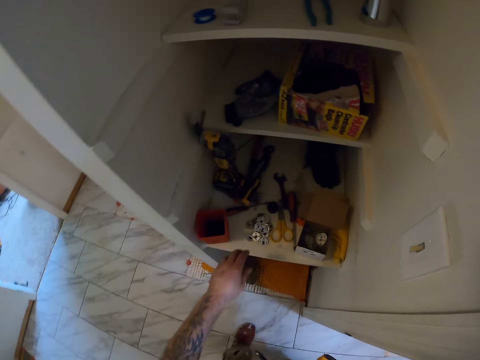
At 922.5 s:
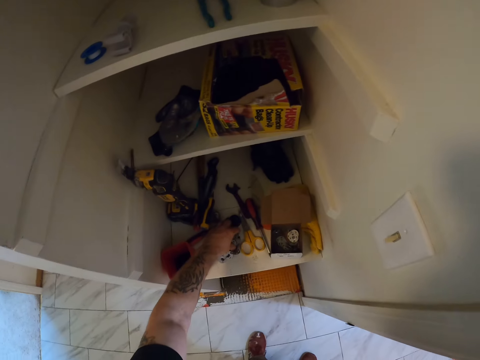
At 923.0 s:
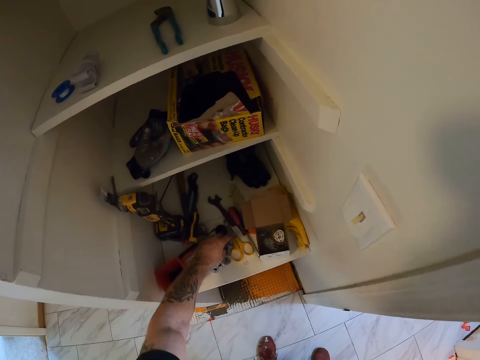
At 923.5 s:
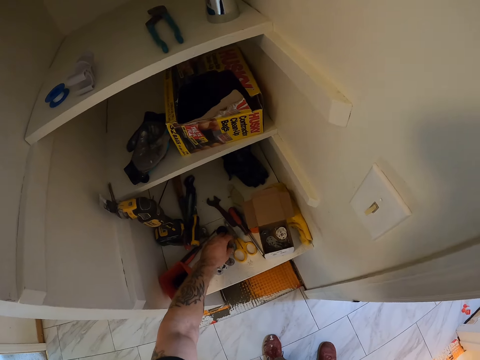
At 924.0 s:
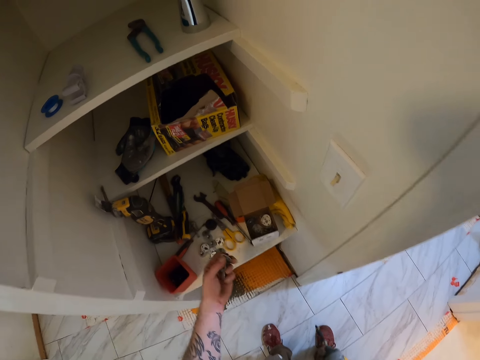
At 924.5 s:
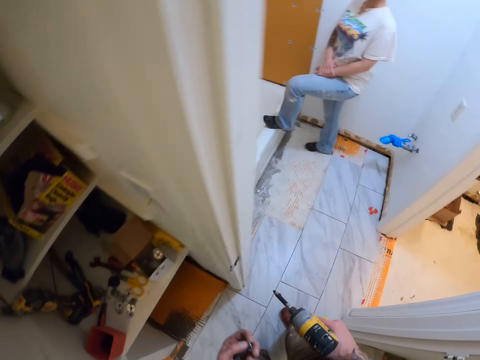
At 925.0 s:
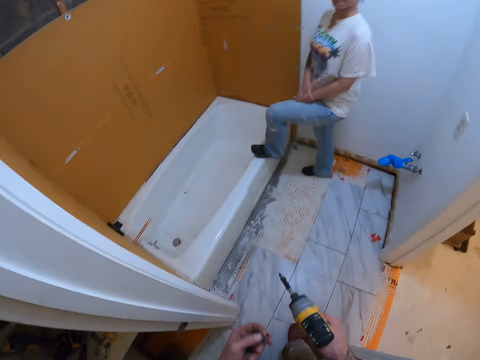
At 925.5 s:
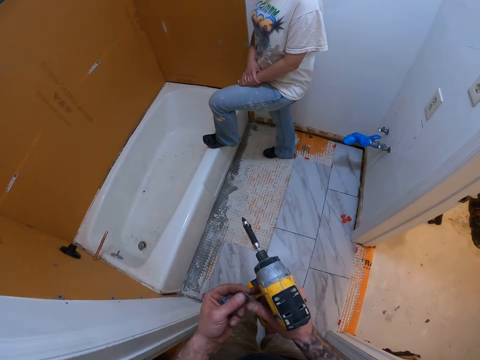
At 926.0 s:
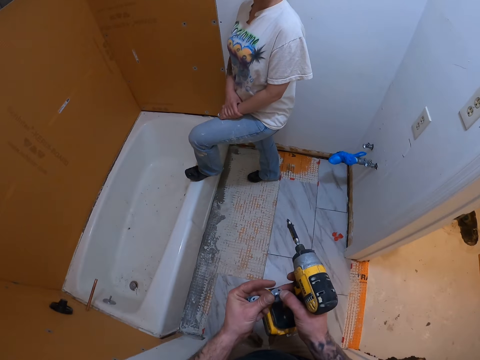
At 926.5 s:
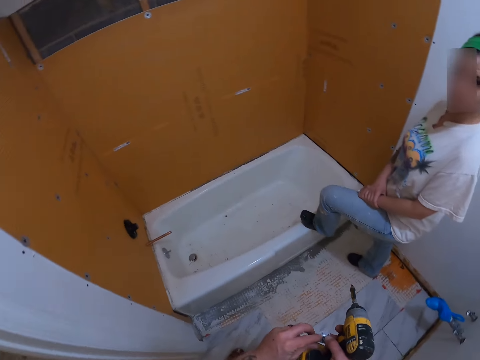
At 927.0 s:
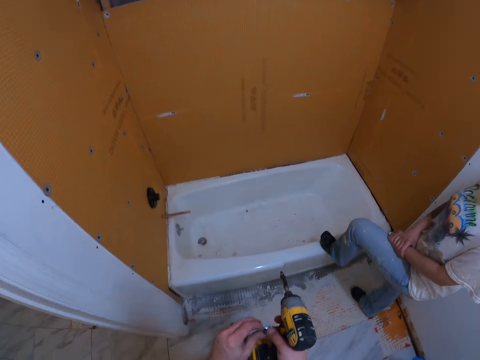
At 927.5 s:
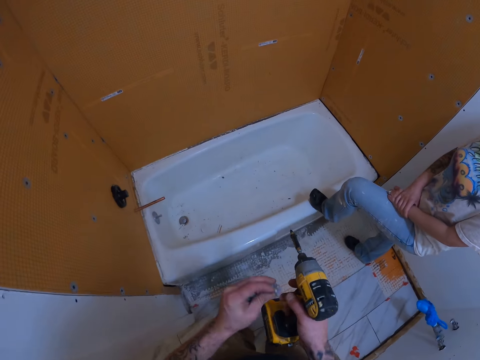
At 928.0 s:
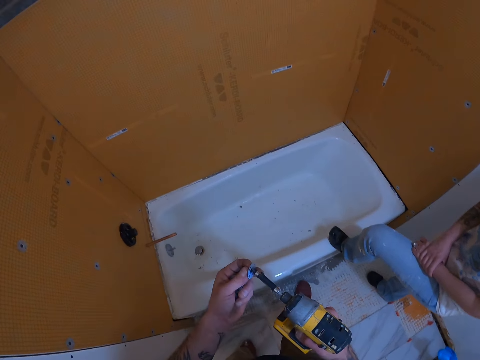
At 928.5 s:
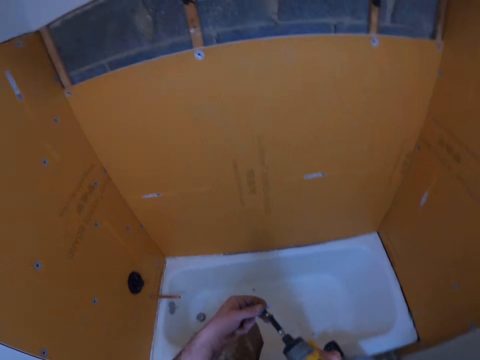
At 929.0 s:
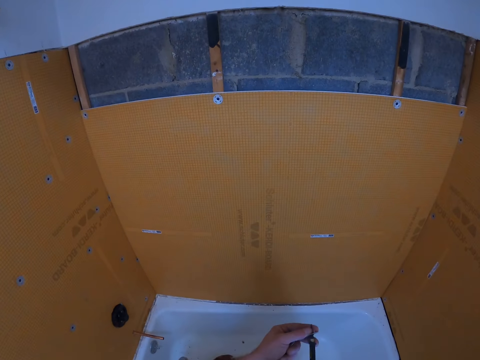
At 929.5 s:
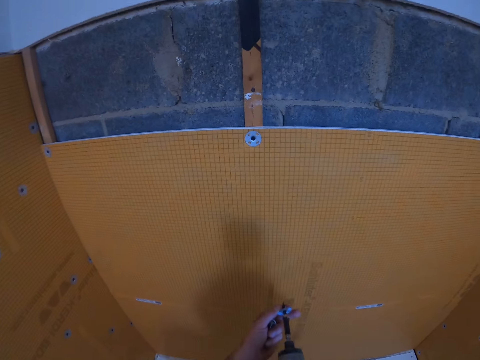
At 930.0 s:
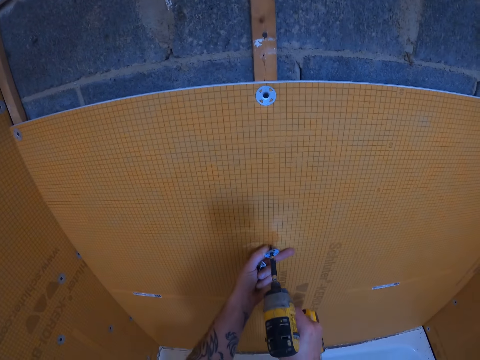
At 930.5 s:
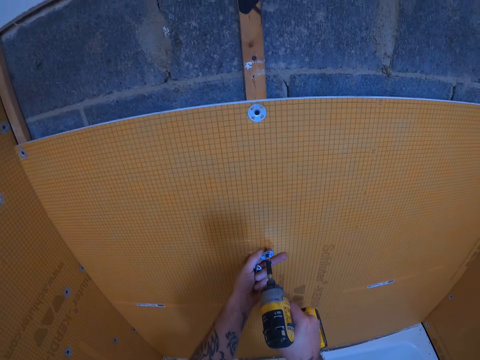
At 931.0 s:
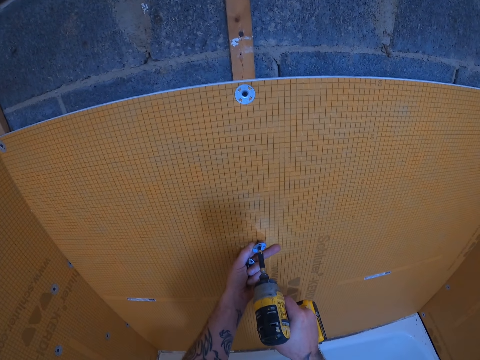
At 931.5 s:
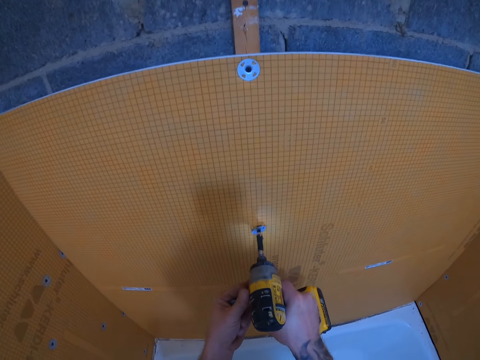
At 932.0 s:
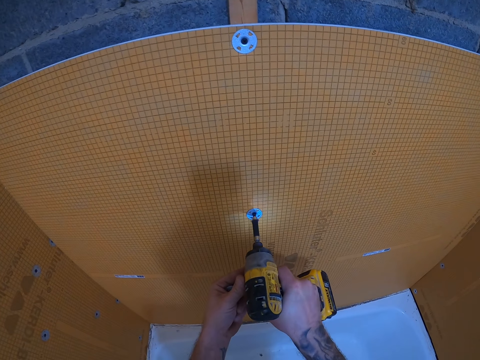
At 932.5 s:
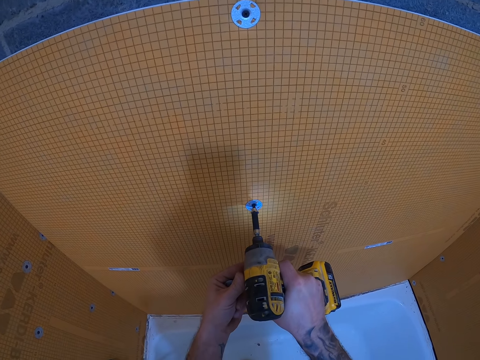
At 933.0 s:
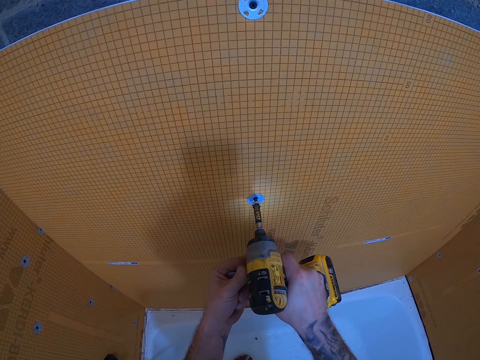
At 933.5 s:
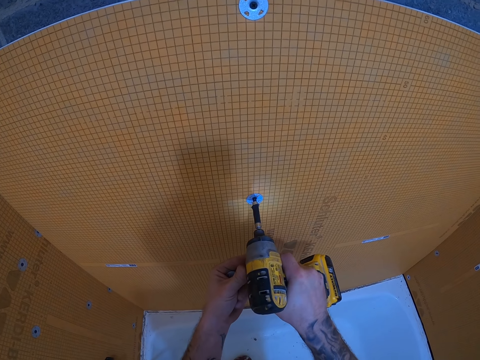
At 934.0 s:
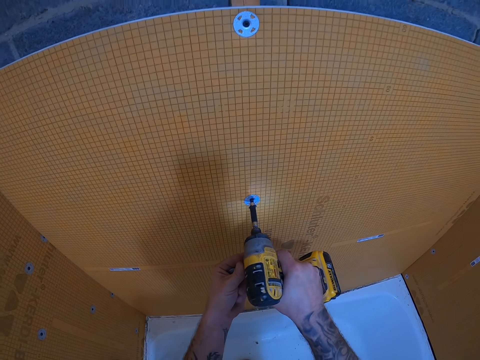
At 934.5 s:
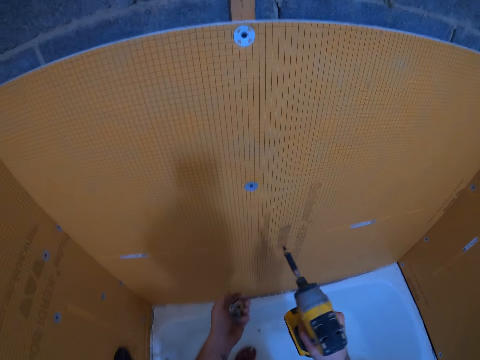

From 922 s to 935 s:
The camera wearer picks some tile backer washers from a shelf. They walk around the room. They insert the tile backer washer to the hand drill. They drill the tile backer washer in the tile backer board.

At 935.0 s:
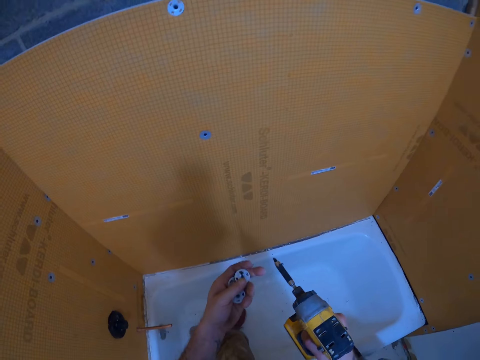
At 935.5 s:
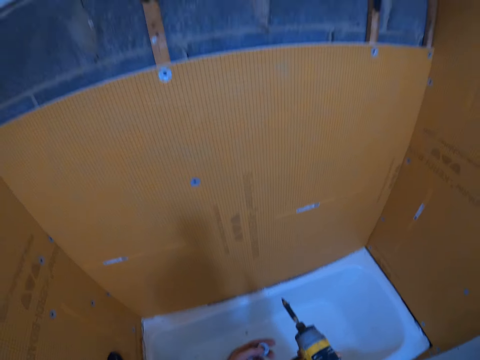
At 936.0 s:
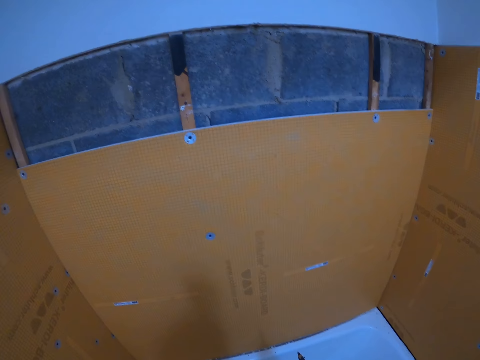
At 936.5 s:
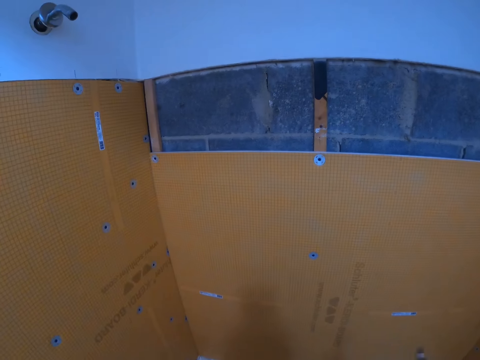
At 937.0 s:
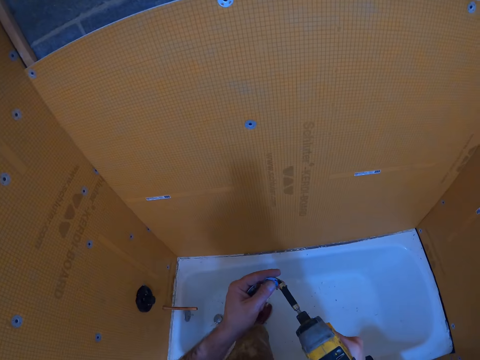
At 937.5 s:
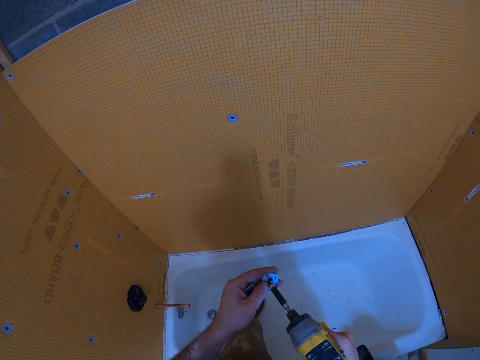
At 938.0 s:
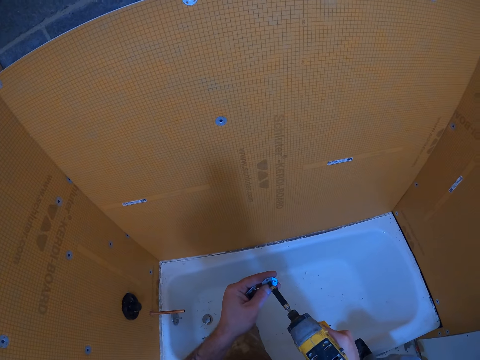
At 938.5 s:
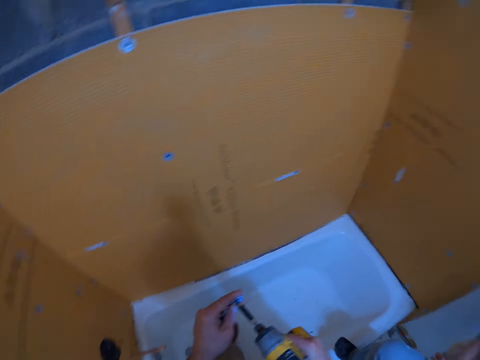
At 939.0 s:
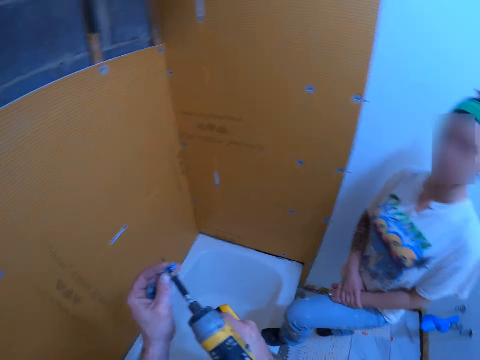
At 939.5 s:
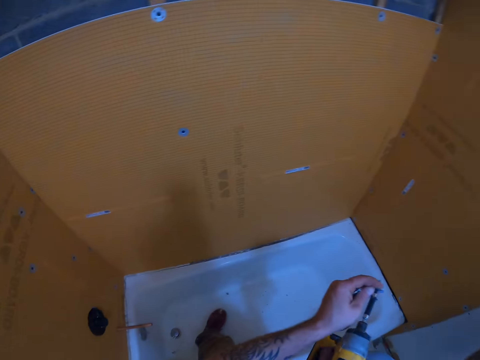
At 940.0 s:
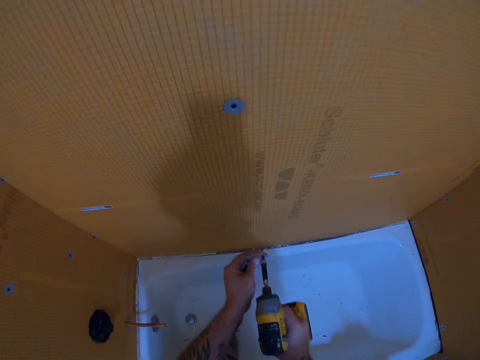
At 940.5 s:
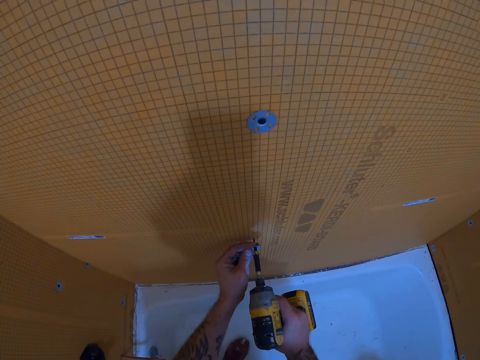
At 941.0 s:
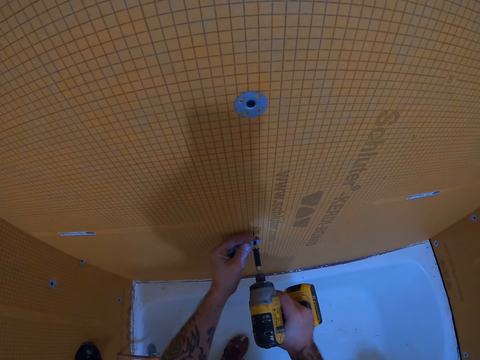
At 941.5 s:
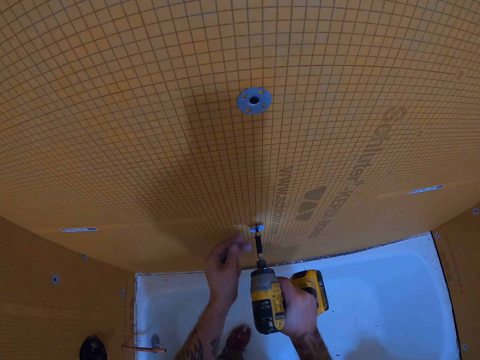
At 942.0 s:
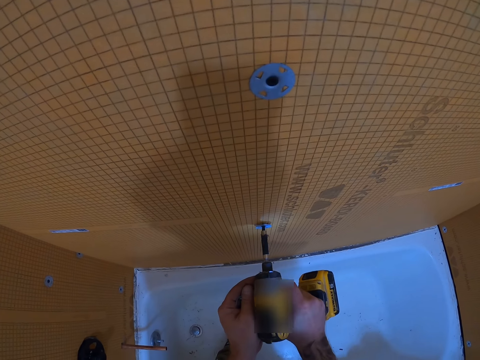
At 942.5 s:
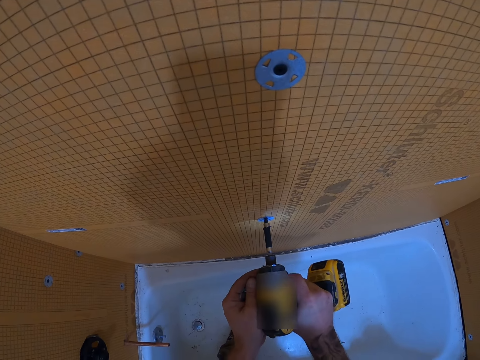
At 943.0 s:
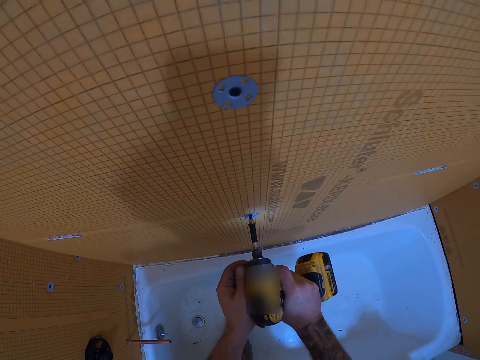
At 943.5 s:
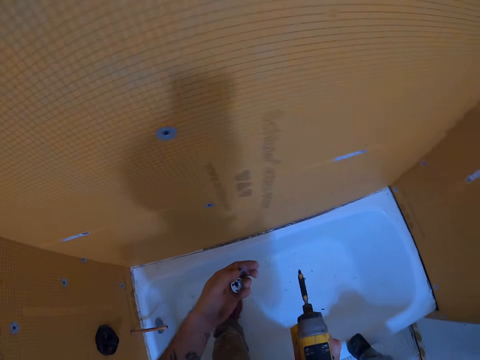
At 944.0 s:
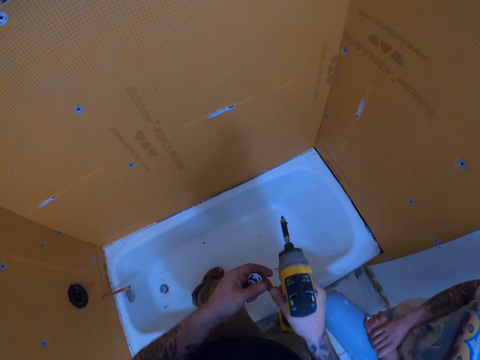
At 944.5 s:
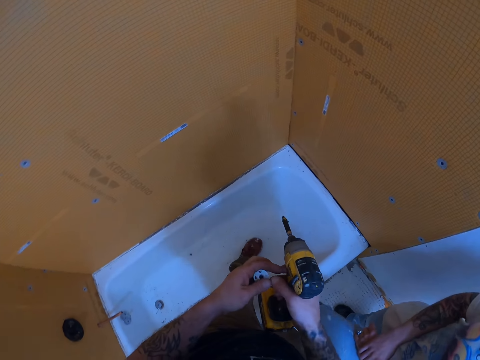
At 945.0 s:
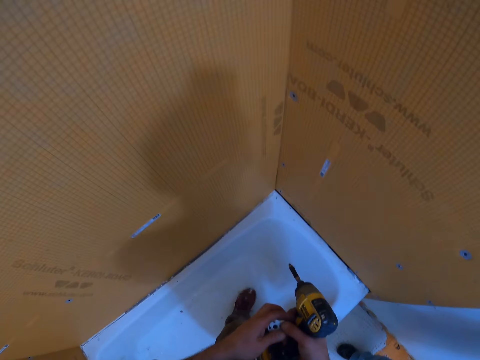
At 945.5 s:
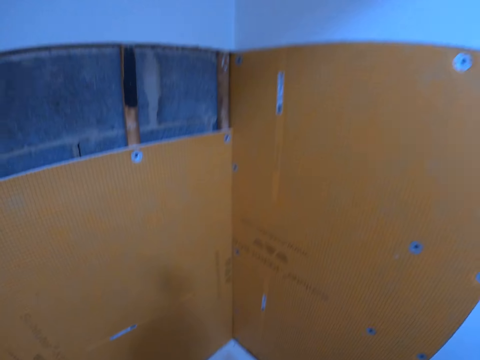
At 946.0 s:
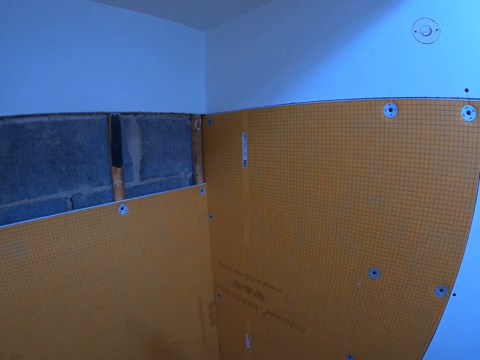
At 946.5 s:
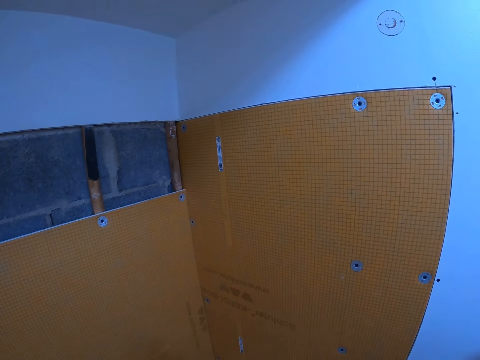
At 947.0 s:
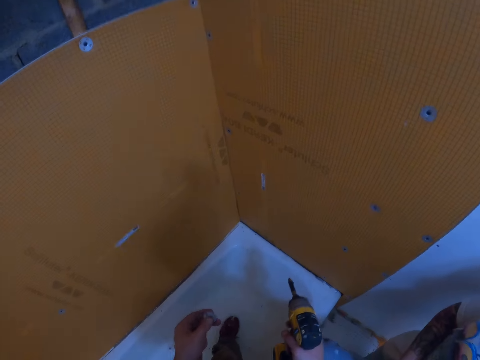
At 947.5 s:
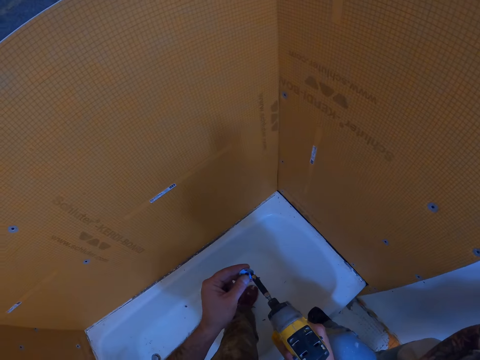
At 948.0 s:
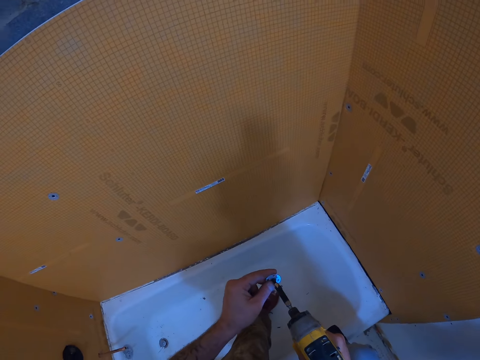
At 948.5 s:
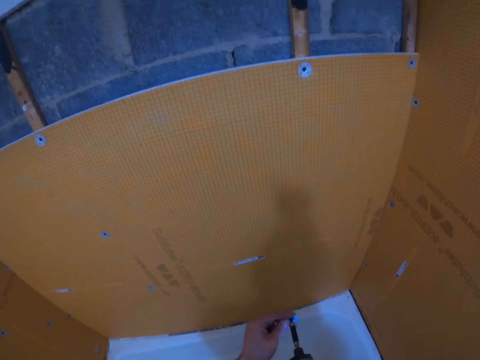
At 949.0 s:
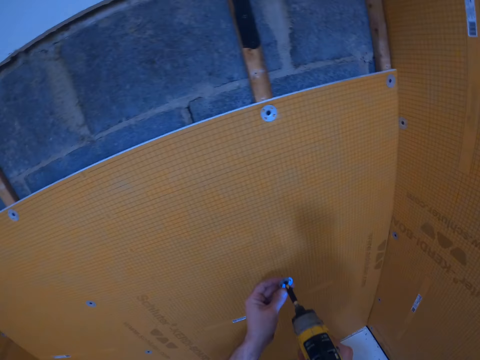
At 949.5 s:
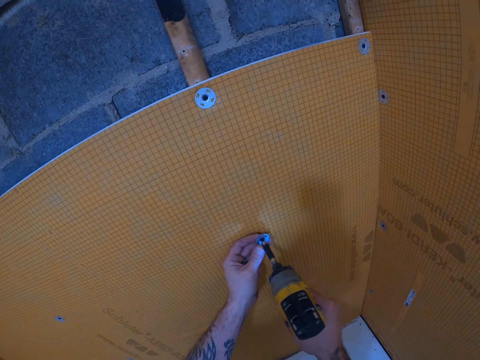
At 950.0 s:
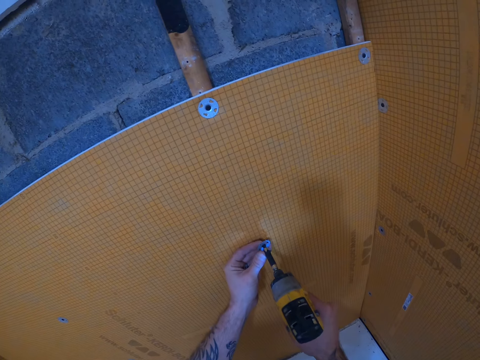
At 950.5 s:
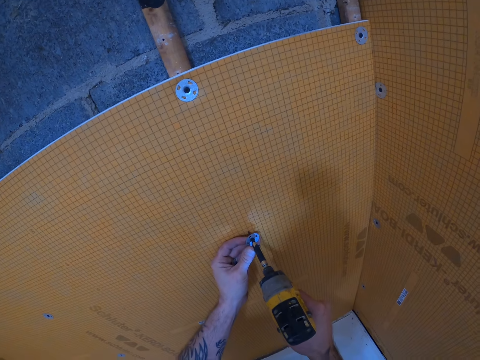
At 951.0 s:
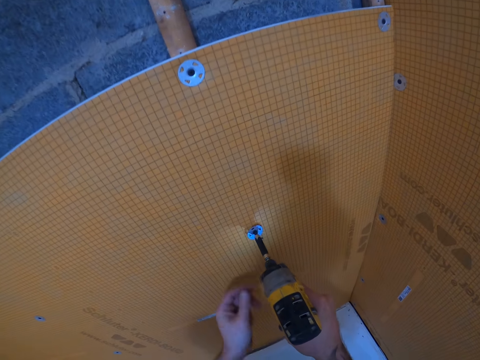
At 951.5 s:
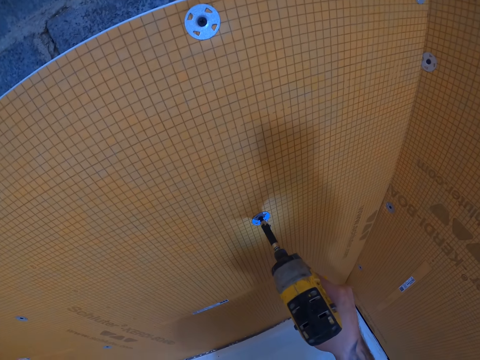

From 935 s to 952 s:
The camera wearer inserts the tile backer washer to the hand drill. They drill the tile backer washer in the tile backer board. They insert the tile backer washer to the hand drill. They drill the tile backer washer in the tile backer board.
